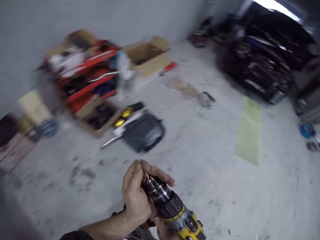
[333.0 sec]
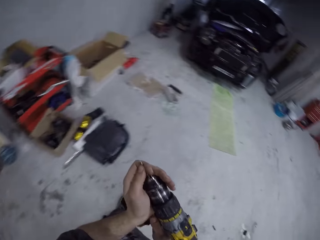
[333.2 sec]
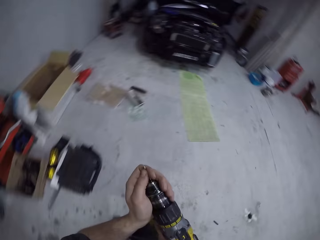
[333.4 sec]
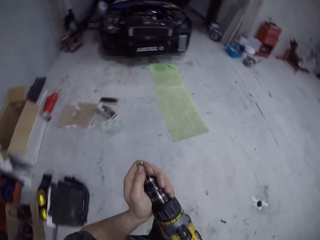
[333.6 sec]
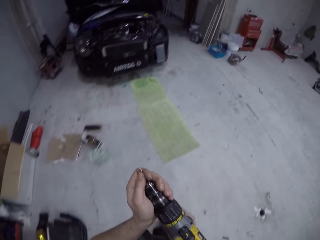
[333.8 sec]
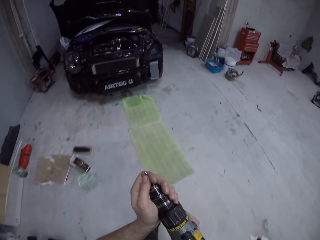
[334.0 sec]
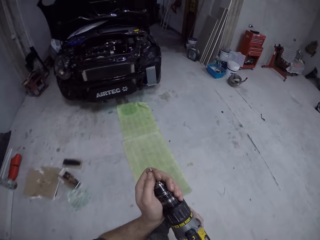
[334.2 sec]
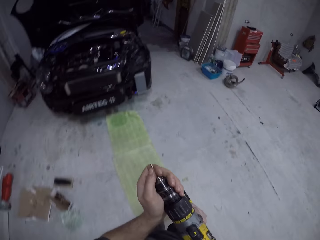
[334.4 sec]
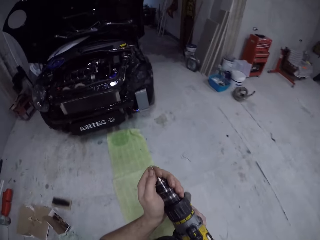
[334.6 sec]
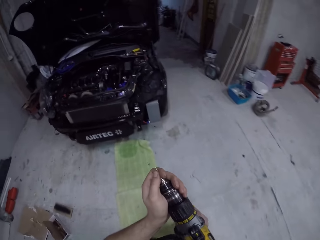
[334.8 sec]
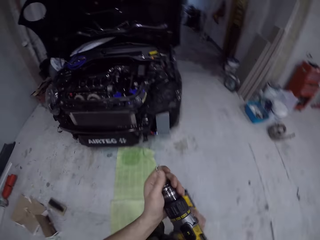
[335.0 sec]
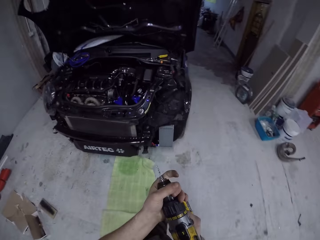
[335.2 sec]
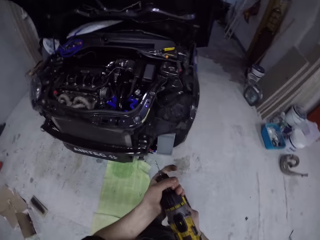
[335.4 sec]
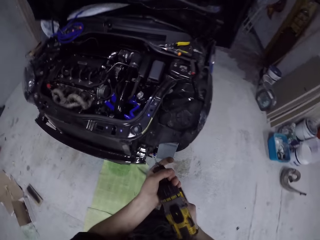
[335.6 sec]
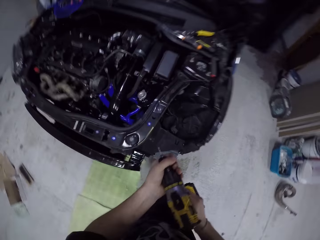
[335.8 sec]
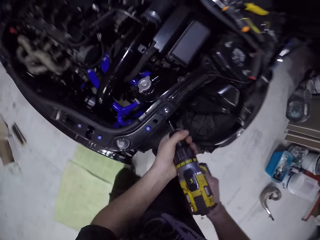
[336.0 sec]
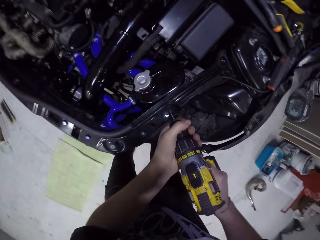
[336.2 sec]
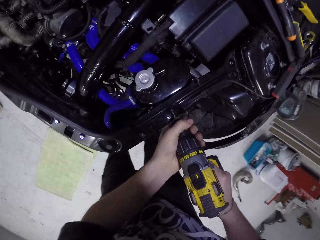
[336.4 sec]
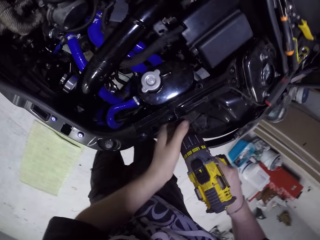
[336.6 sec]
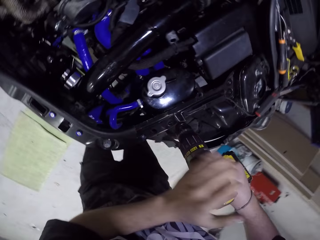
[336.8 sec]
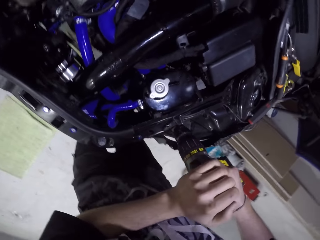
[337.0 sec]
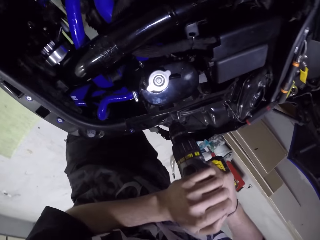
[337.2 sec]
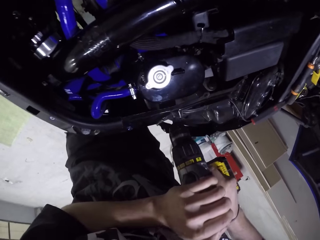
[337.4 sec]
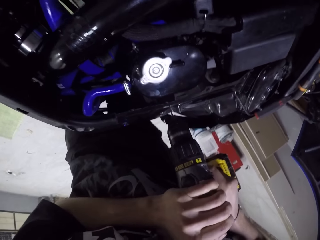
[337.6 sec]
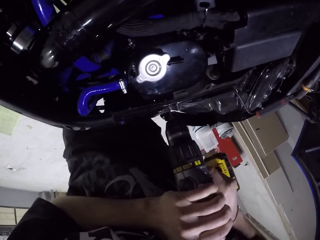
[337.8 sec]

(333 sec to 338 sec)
The camera wearer picks up the screwdriver bit or drill bit. He inserts the drill bit into the hand drill jaw in his right hand with his left hand. He walks back to the car. He holds the hand drill in his right hand with his left hand. He places the drill bit in the hand drill on the car bonnet panel with his hands. He removes his left hand from the hand drill in his right hand. He drills the car. He holds the hand drill in his right hand with his left hand.

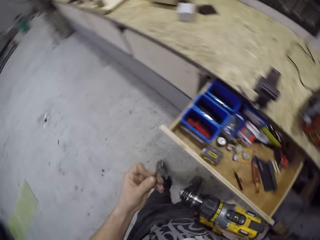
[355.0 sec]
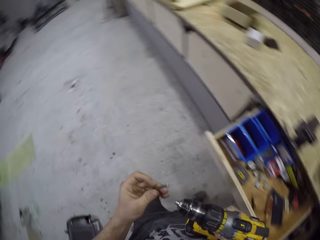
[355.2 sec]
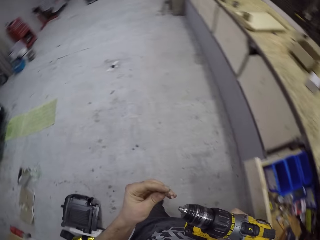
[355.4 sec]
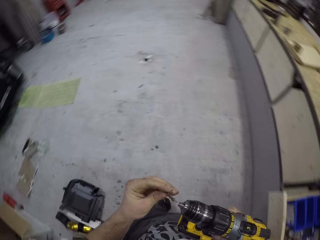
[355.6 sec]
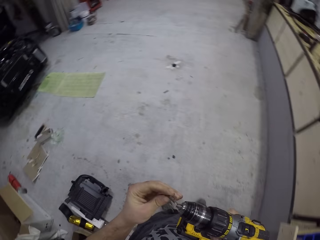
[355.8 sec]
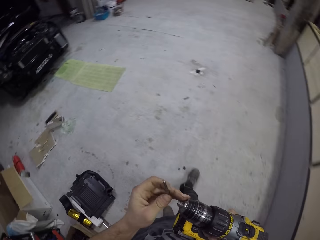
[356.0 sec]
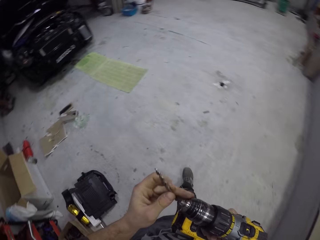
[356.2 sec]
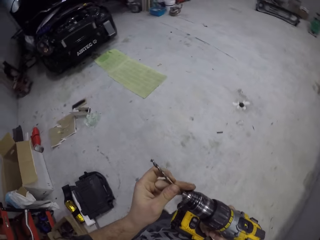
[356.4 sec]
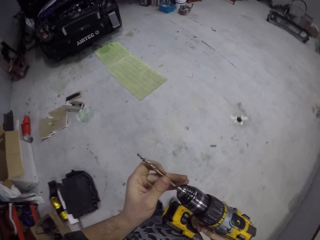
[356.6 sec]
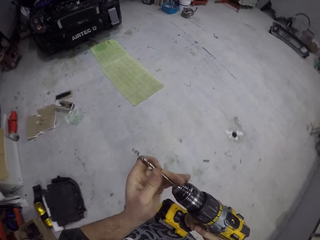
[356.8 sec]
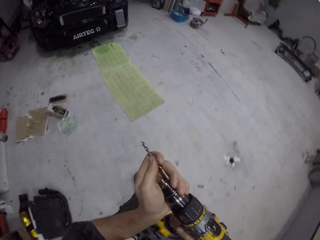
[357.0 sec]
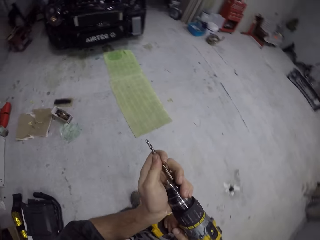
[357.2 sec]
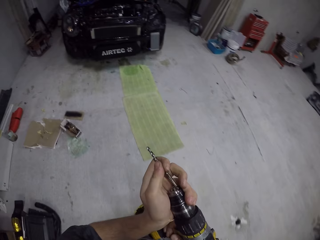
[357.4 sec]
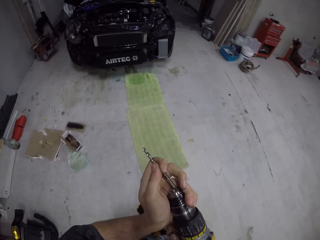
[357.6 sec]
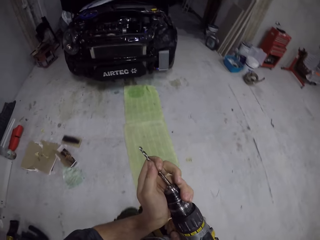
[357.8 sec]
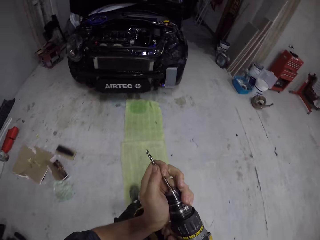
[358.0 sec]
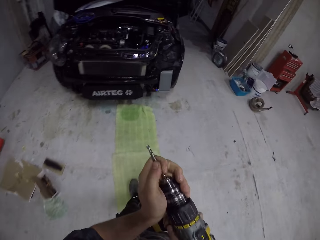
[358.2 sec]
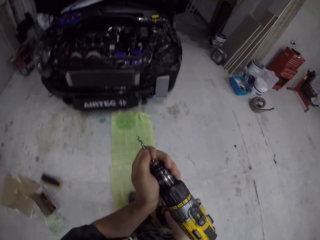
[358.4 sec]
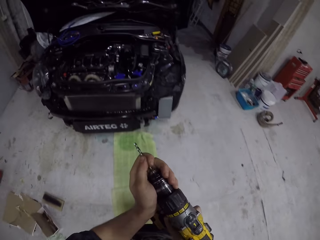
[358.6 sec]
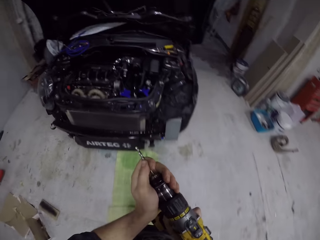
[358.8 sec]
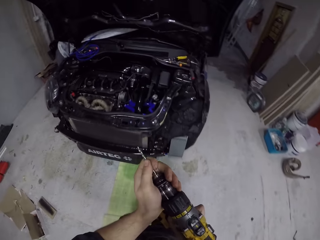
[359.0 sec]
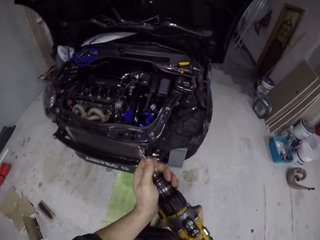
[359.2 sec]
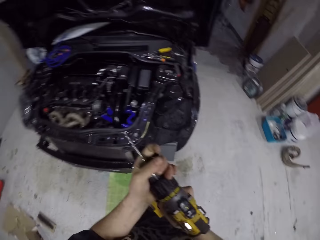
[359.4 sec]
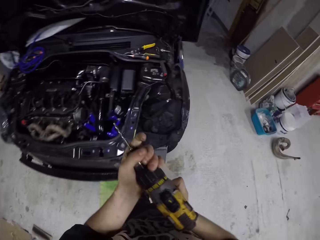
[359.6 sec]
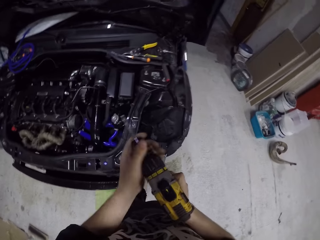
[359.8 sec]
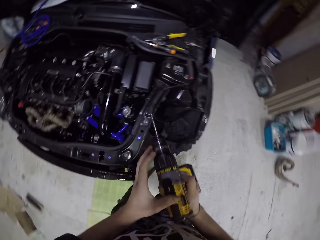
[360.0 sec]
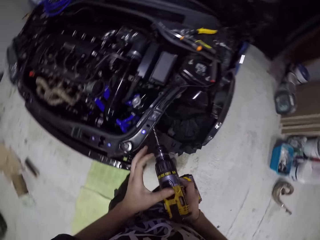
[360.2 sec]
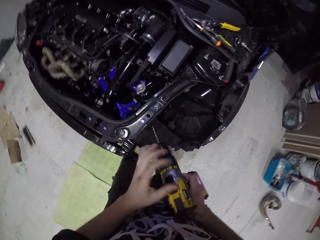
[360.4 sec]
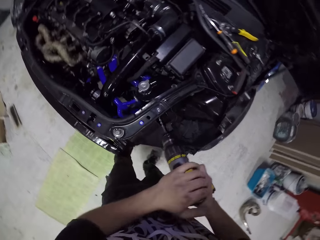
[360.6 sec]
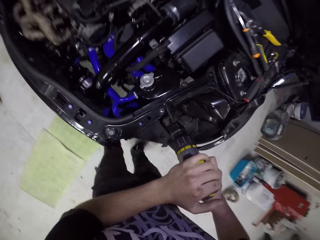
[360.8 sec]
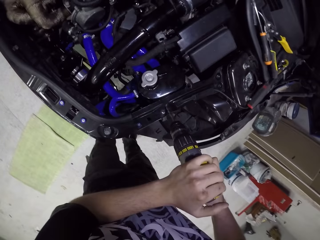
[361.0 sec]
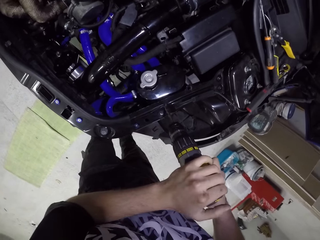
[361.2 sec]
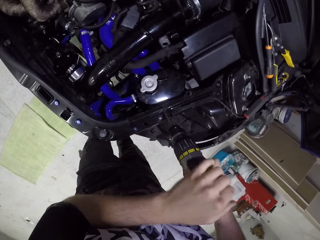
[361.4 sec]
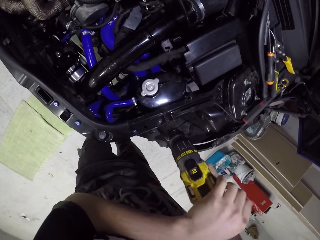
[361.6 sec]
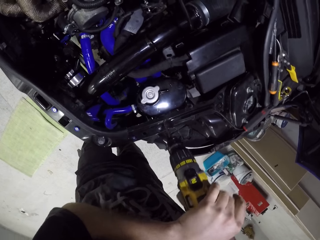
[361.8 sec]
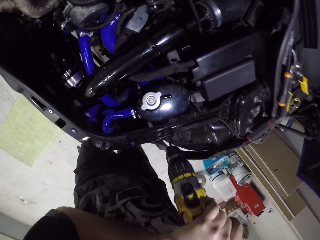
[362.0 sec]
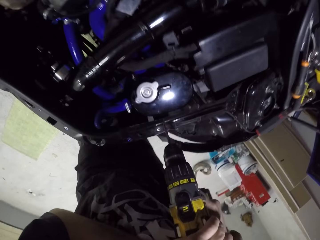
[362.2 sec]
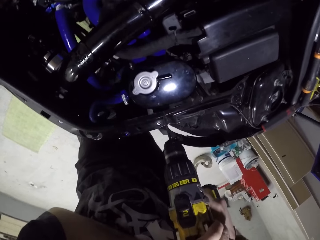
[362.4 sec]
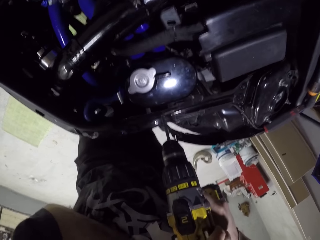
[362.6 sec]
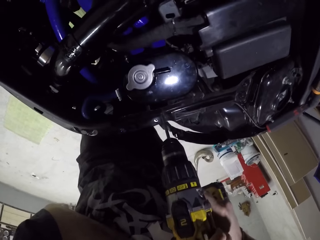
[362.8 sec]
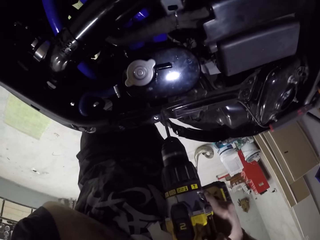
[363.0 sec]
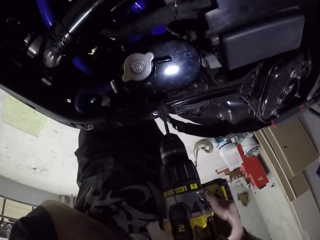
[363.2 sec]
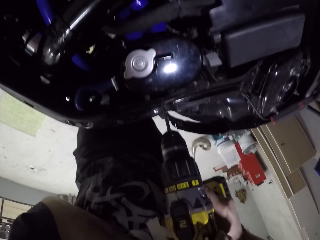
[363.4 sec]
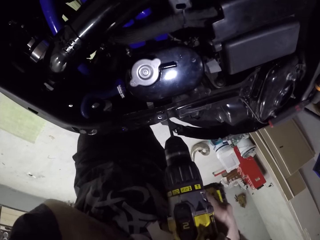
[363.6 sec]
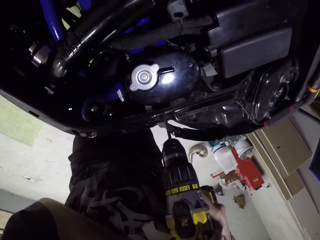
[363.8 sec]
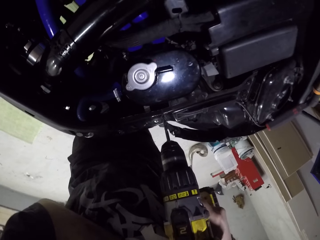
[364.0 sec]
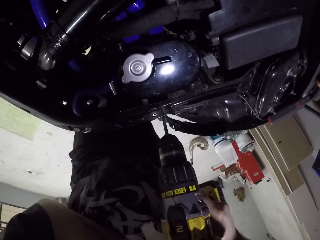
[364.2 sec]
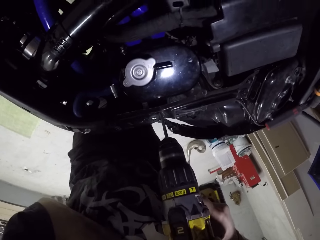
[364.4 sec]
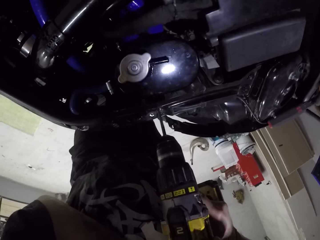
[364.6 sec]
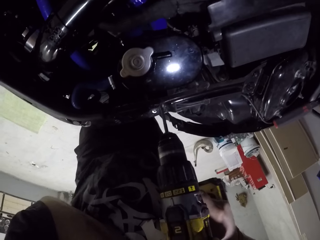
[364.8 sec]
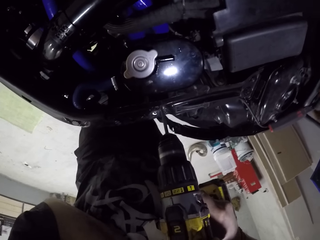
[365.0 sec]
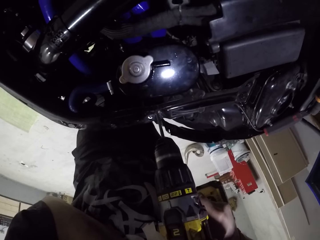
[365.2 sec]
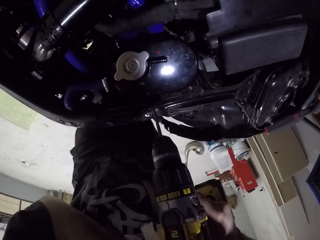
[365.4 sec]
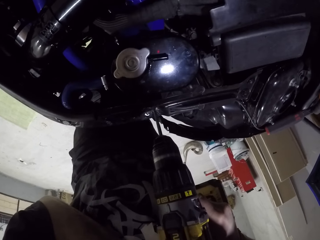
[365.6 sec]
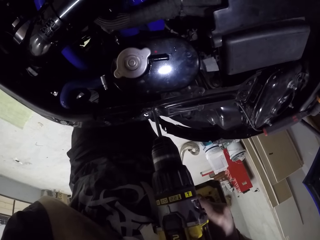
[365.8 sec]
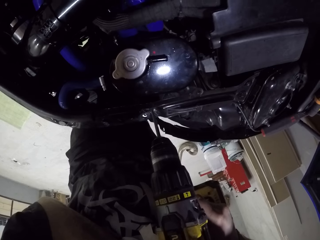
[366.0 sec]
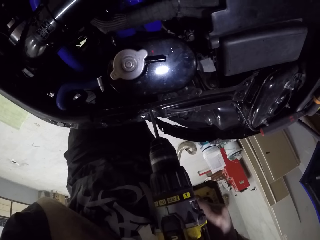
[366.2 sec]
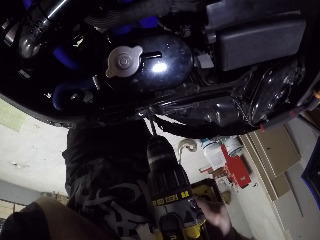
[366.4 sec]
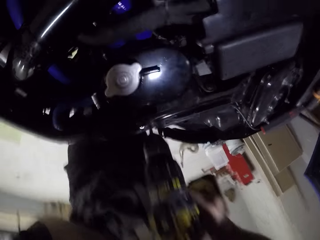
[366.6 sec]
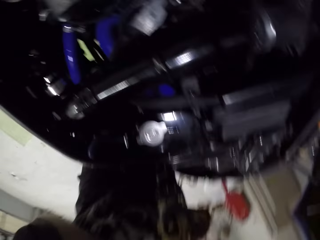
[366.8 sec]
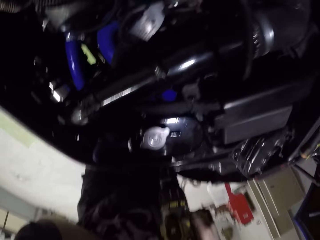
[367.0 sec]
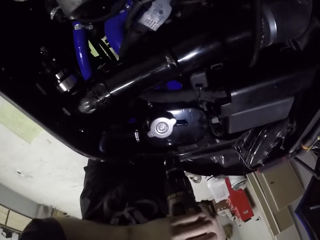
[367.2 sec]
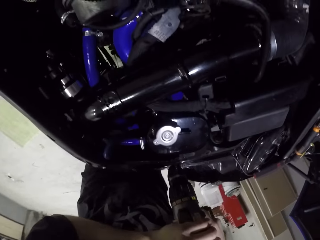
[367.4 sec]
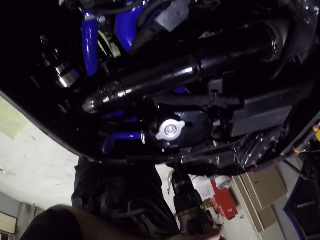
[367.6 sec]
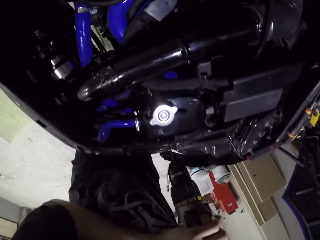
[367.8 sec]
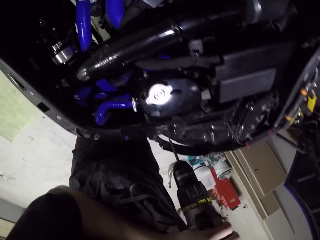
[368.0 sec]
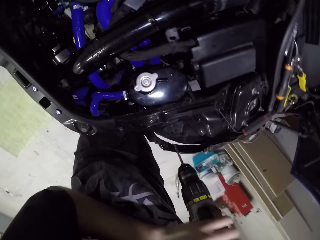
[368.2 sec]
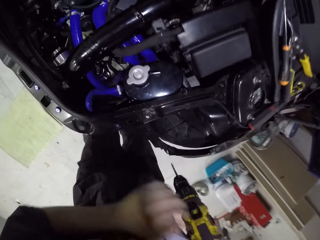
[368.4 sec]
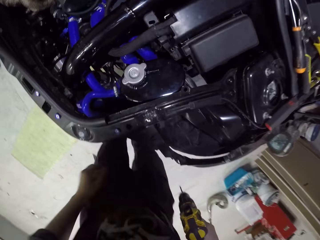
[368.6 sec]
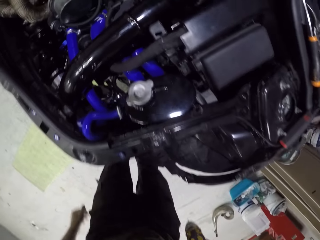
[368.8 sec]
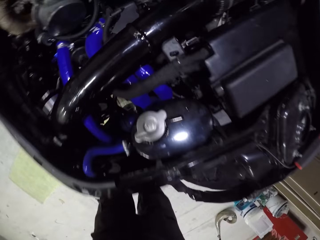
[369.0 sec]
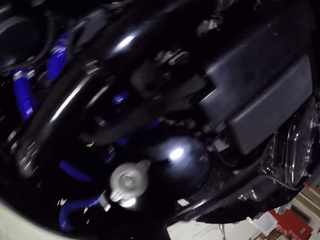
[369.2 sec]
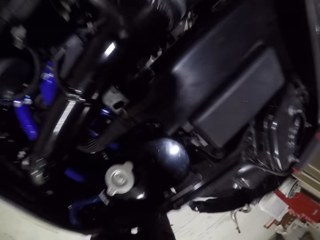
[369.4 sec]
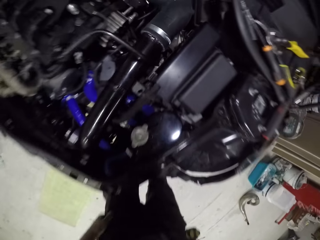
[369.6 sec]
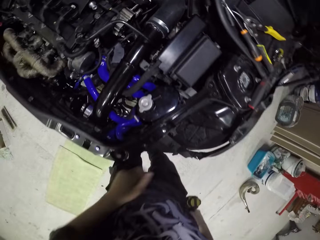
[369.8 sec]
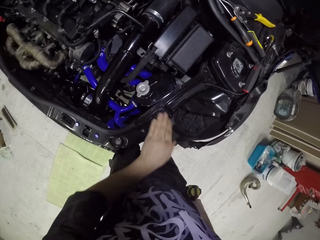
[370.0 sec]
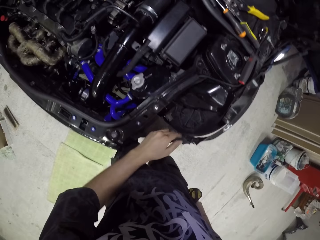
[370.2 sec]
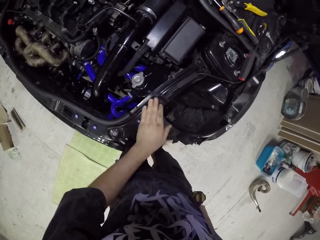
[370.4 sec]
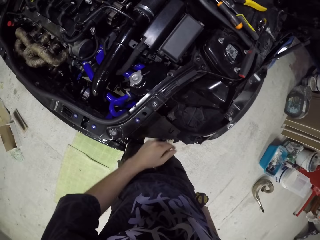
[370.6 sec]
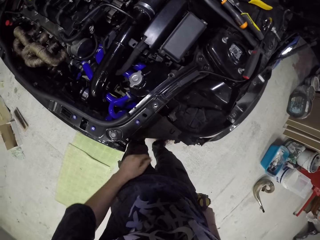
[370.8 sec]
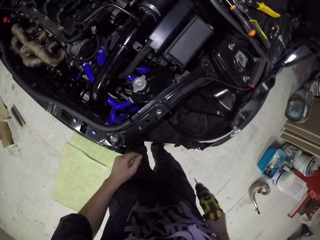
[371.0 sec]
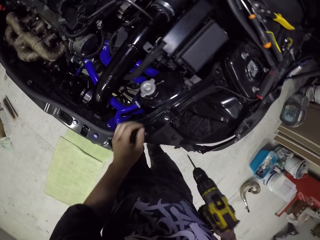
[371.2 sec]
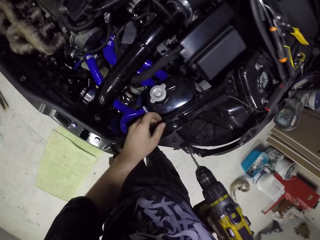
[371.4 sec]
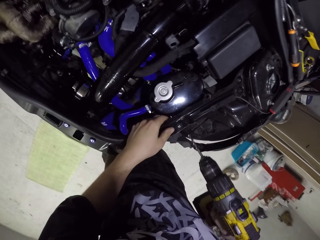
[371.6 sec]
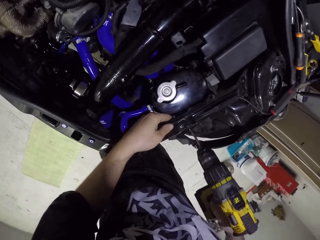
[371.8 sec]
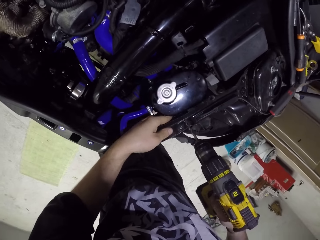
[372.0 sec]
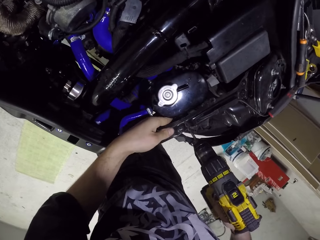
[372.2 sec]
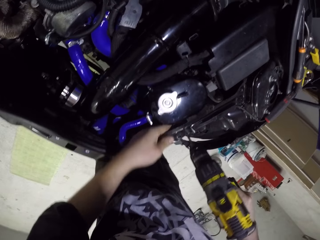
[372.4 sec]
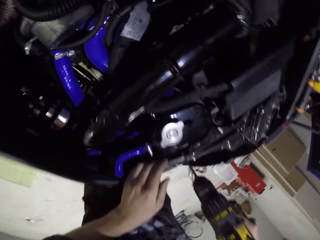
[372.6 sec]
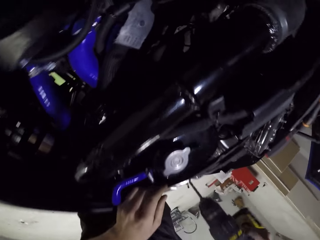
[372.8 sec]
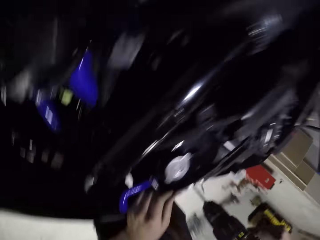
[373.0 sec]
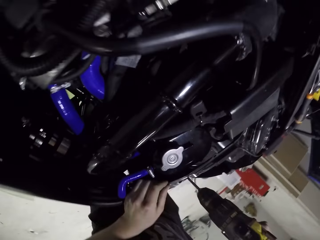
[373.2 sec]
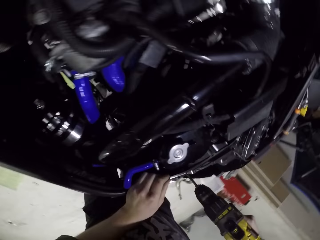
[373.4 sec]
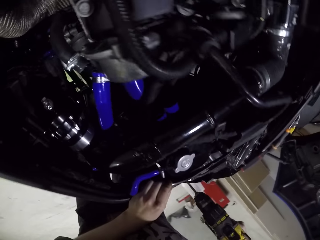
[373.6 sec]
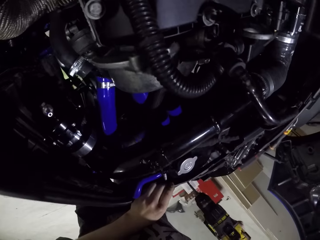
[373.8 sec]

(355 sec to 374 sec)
The camera wearer picks up another screwdriver bit or drill bit. He walks back. He holds the hand drill in his right hand with his left hand. He inserts the drill bit into the hand drill jaw in his right hand with his left hand. He turns the hand drill chuck in his right hand with his left hand. He holds the hand drill in his right hand with his left hand. He drills a hole on the car bonnet panel with the hand drill in his hands. He removes the hand drill from the hole on the car bonnet panel in his hands. He removes his left hand from the hand drill in his right hand. He wipes the car bonnet panel with his left hand. He holds the car bonnet panel with his left hand. He inserts the hand drill into the hole on the car bonnet panel with his right hand. He drills the car.
